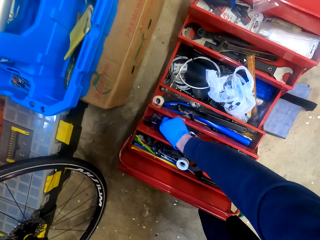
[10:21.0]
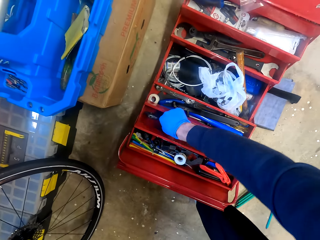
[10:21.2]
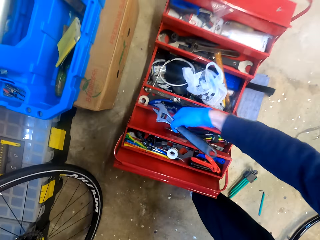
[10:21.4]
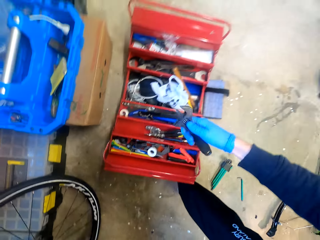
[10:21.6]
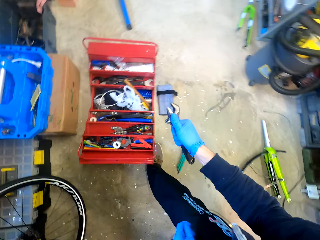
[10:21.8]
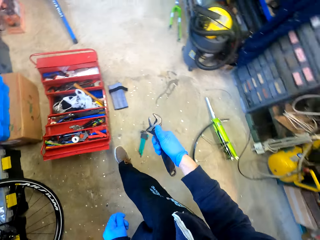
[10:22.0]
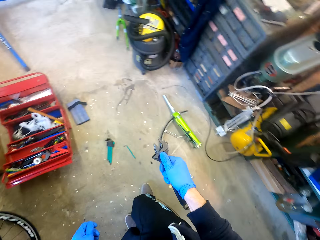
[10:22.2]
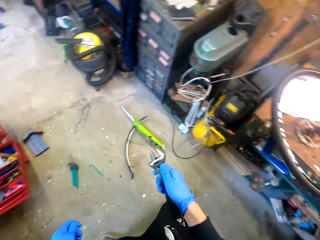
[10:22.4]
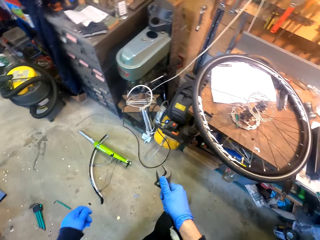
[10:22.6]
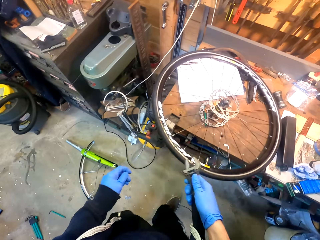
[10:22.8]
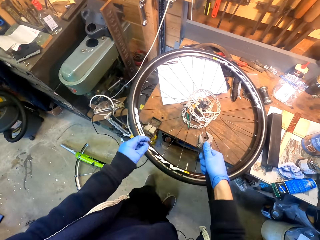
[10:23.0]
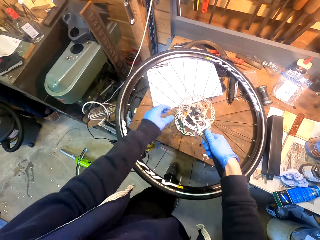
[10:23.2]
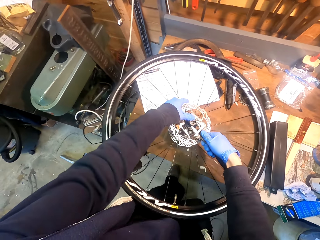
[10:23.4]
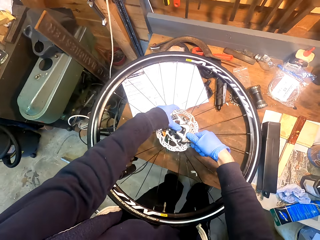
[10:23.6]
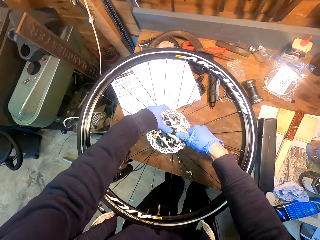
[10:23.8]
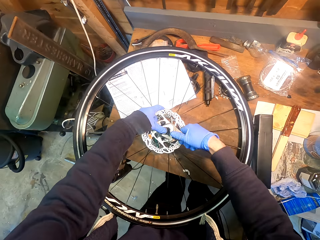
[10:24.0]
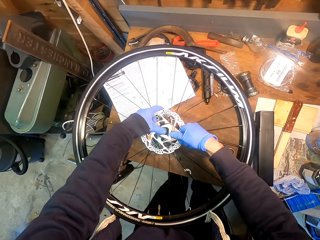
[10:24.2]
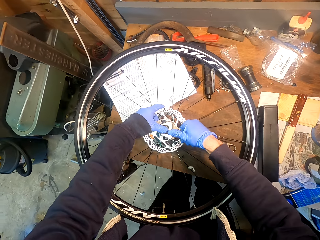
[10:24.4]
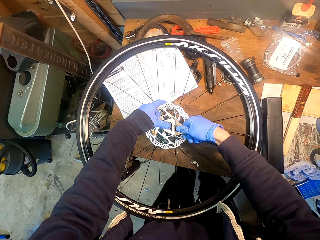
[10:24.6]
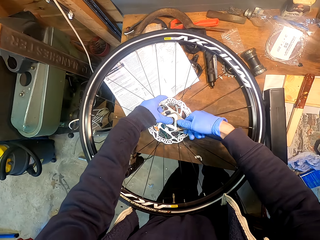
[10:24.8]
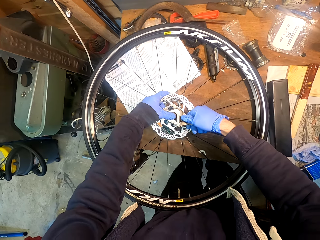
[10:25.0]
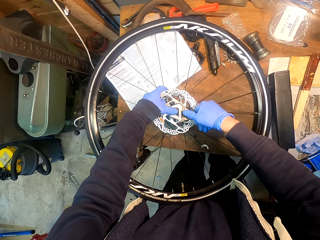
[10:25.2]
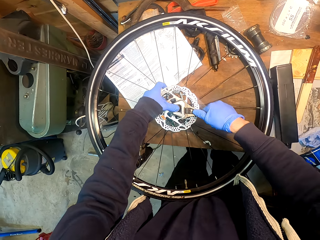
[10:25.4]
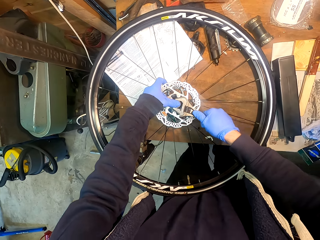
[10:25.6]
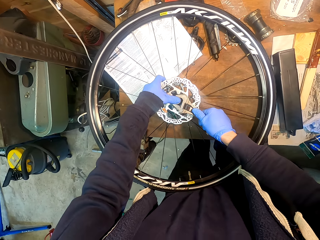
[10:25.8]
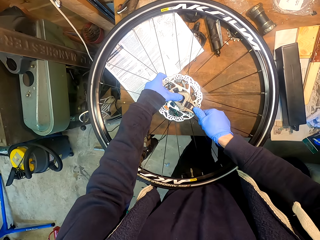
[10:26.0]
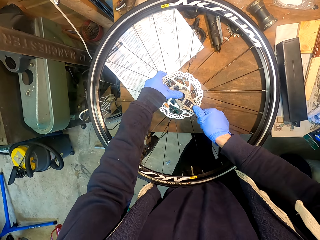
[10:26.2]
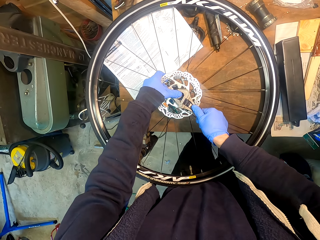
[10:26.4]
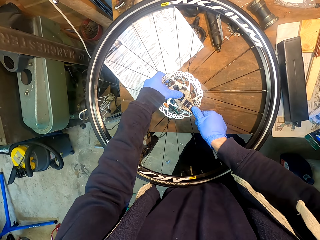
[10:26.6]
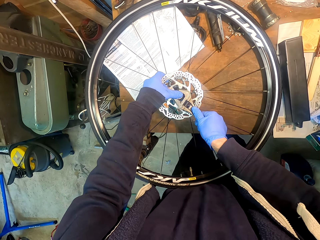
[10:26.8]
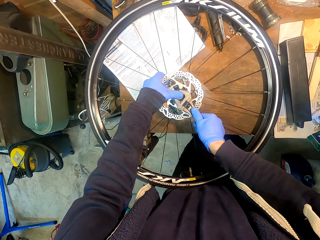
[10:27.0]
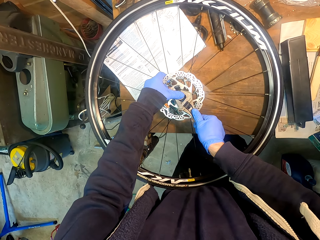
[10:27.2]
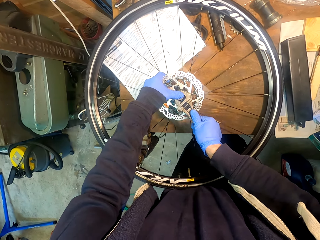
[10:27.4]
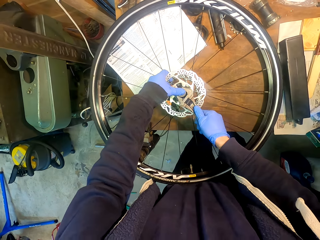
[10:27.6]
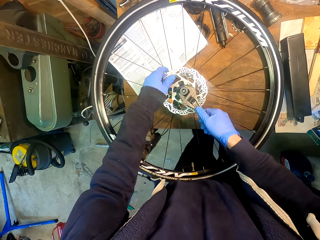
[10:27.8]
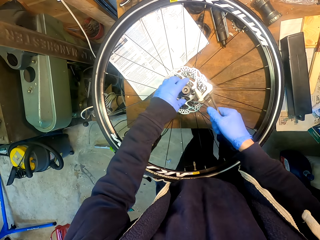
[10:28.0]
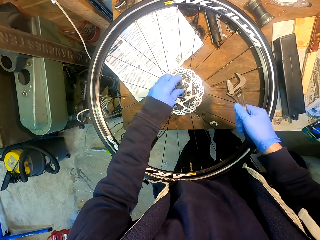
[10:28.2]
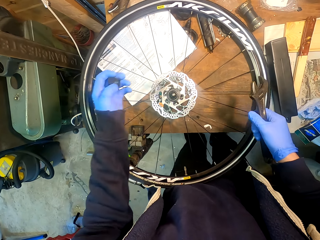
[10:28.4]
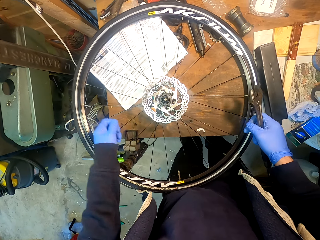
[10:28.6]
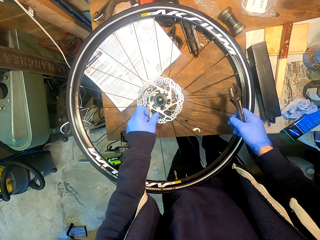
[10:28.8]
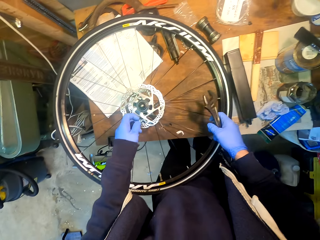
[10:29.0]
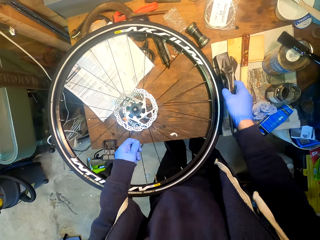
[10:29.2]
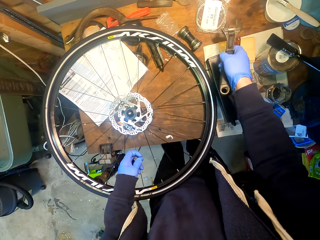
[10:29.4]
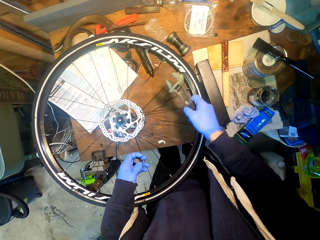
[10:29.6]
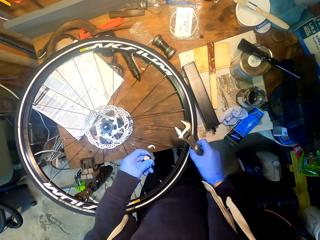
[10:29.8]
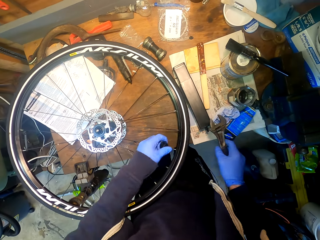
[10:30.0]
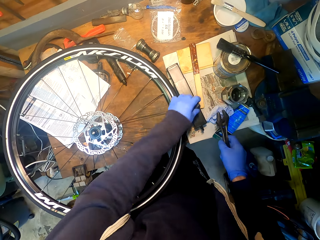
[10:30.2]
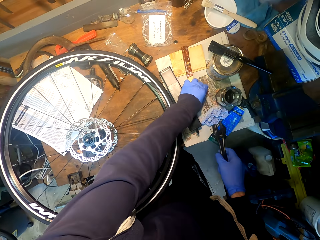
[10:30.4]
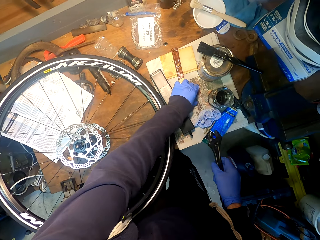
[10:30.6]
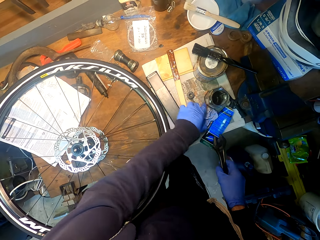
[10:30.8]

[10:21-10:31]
The camera wearer picks up a spanner from a tool box. They walk around a garage. They adjust a nut on a bicycle wheel with the spanner. They tighten the nut on the bicycle wheel with the spanner.

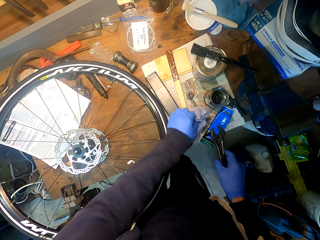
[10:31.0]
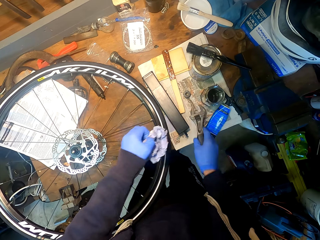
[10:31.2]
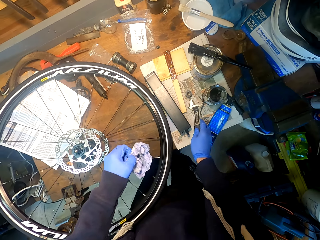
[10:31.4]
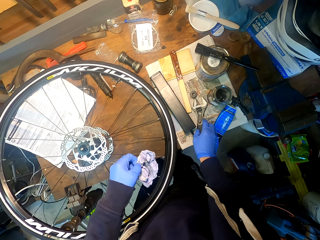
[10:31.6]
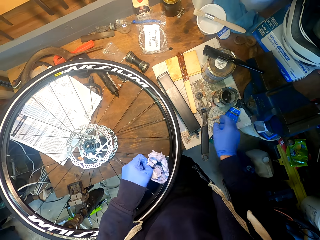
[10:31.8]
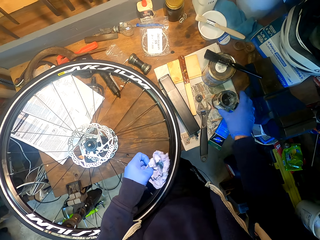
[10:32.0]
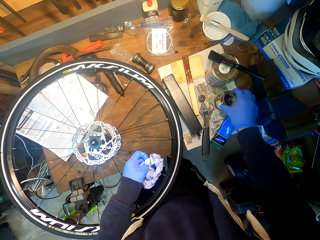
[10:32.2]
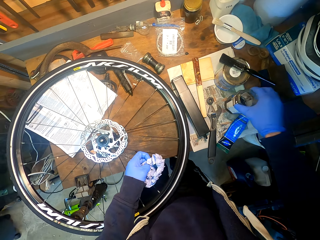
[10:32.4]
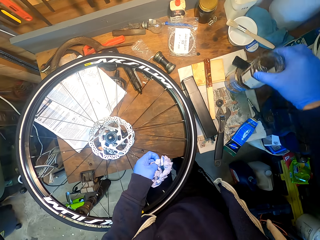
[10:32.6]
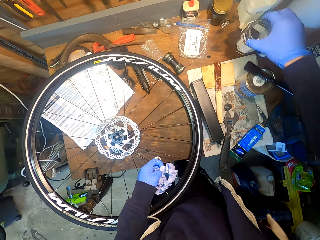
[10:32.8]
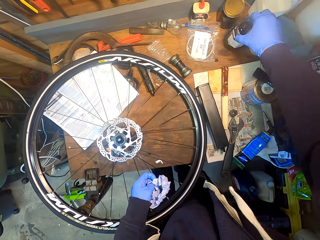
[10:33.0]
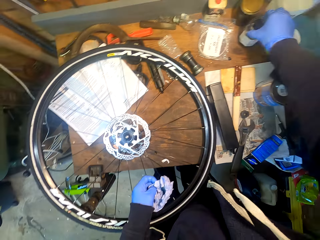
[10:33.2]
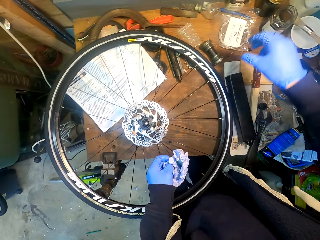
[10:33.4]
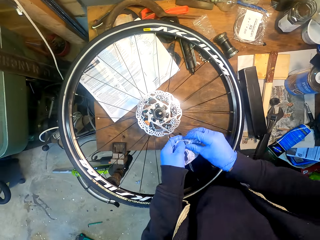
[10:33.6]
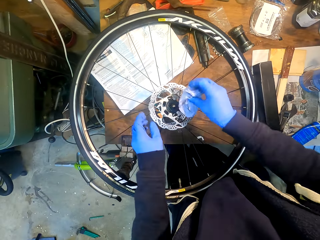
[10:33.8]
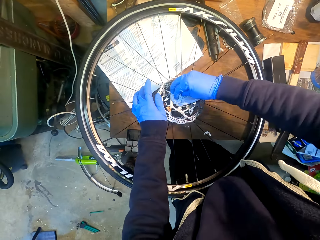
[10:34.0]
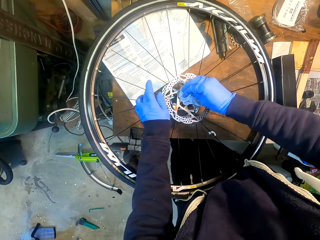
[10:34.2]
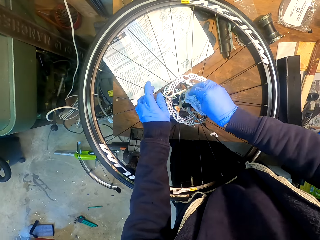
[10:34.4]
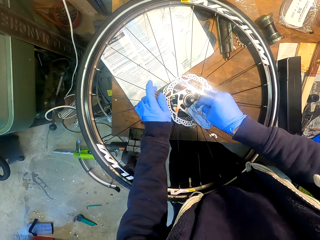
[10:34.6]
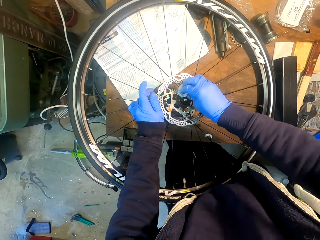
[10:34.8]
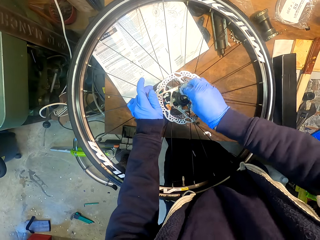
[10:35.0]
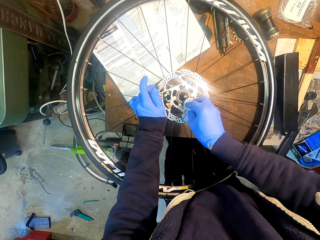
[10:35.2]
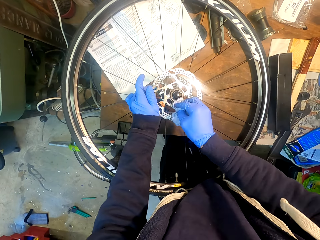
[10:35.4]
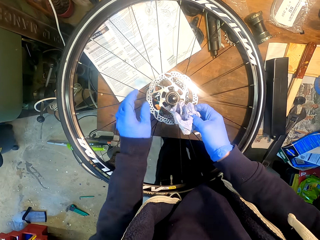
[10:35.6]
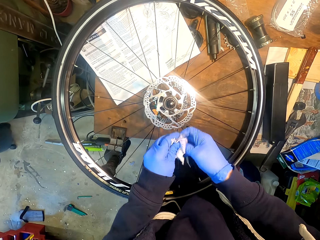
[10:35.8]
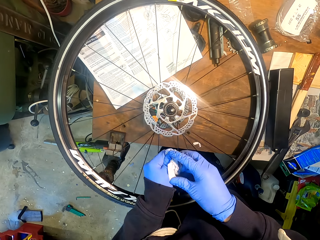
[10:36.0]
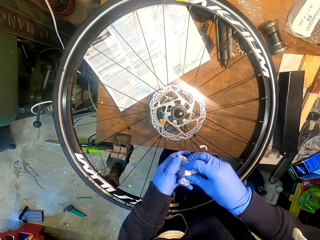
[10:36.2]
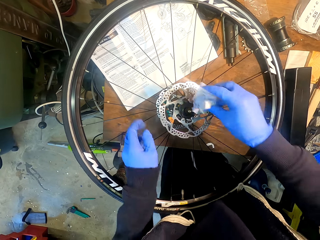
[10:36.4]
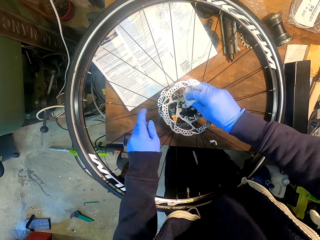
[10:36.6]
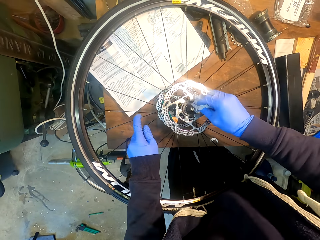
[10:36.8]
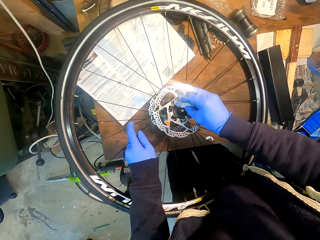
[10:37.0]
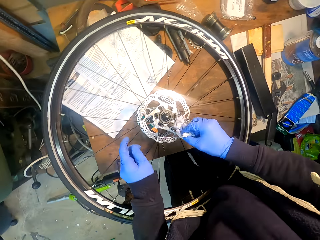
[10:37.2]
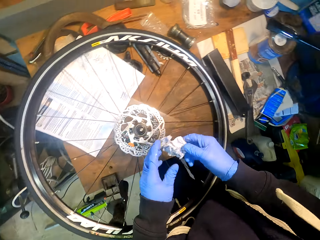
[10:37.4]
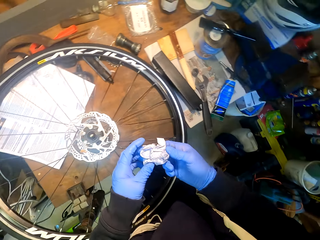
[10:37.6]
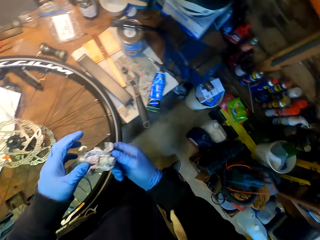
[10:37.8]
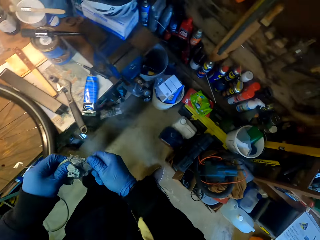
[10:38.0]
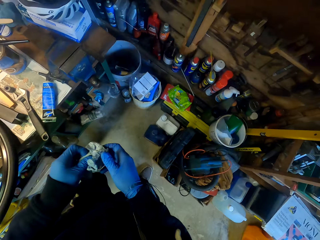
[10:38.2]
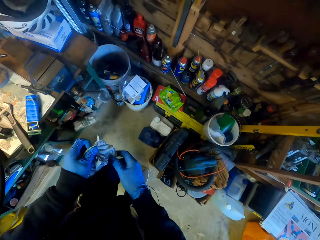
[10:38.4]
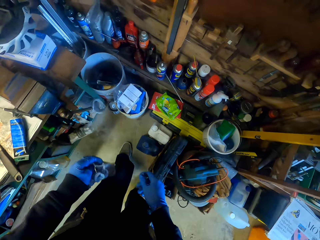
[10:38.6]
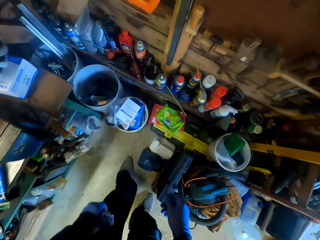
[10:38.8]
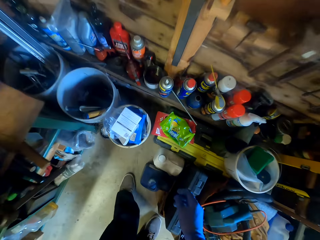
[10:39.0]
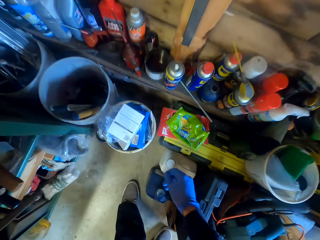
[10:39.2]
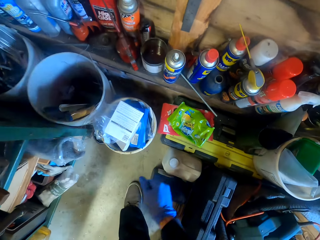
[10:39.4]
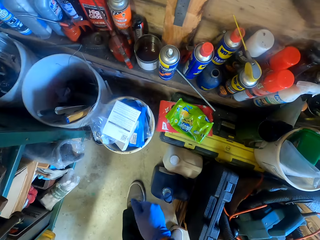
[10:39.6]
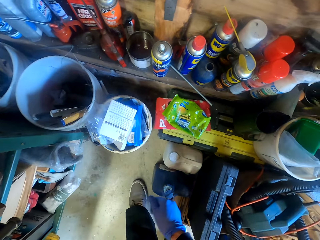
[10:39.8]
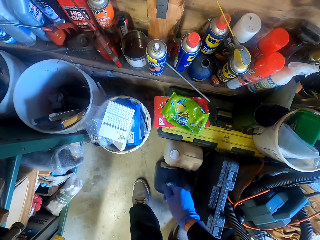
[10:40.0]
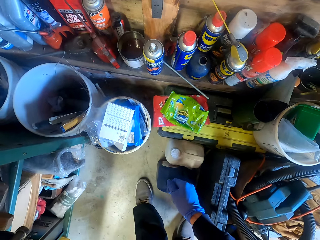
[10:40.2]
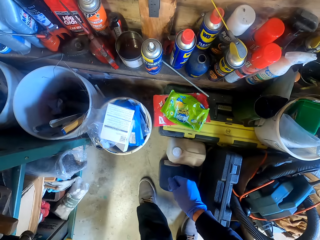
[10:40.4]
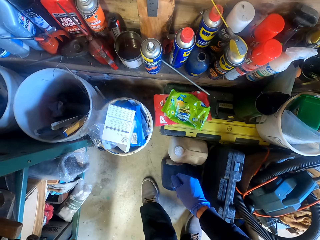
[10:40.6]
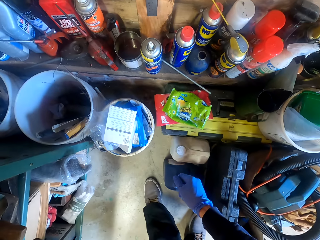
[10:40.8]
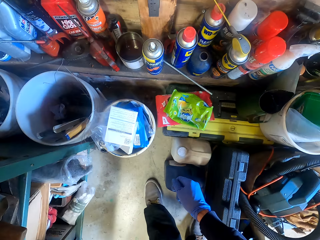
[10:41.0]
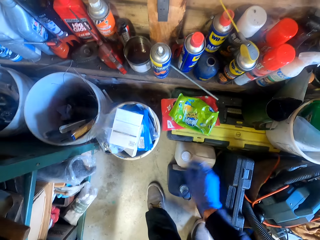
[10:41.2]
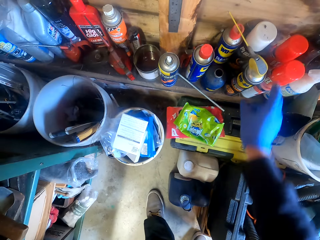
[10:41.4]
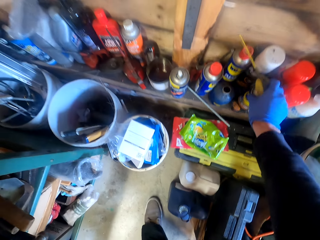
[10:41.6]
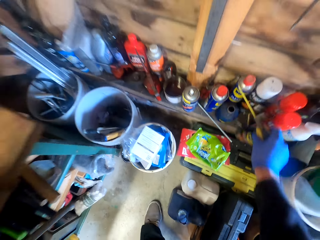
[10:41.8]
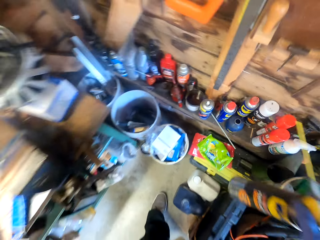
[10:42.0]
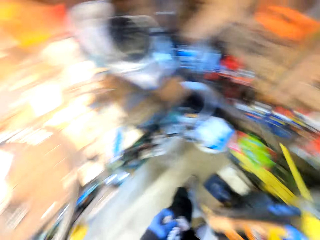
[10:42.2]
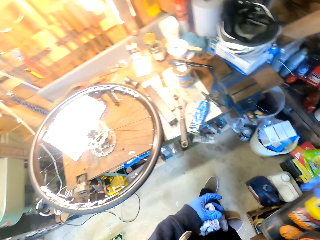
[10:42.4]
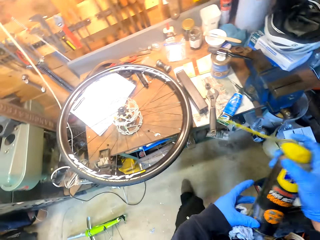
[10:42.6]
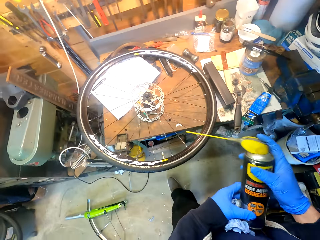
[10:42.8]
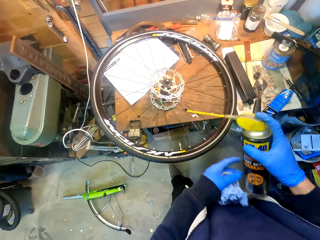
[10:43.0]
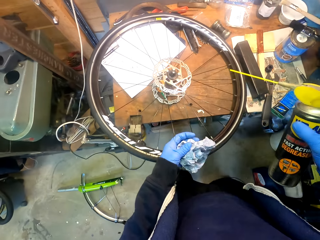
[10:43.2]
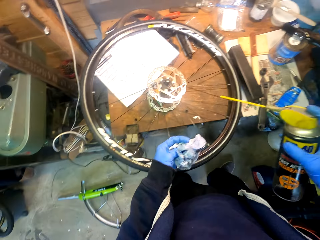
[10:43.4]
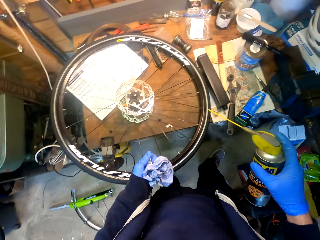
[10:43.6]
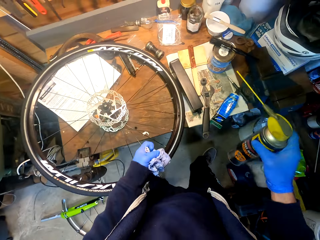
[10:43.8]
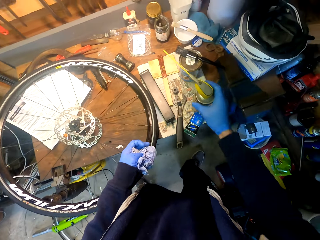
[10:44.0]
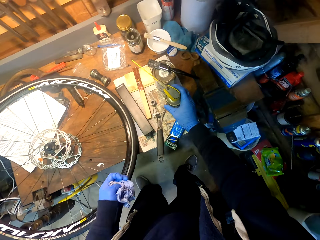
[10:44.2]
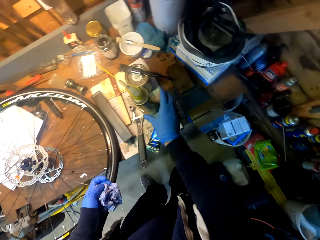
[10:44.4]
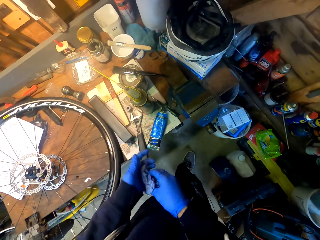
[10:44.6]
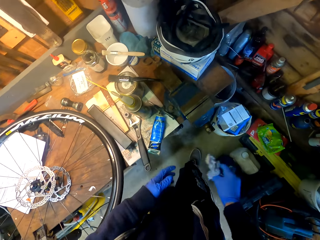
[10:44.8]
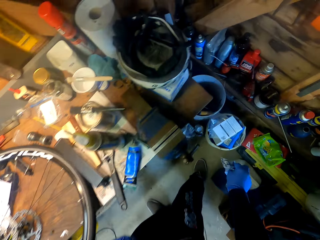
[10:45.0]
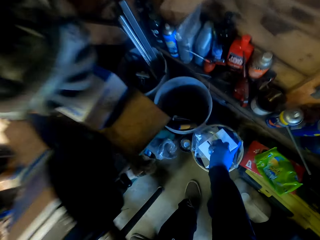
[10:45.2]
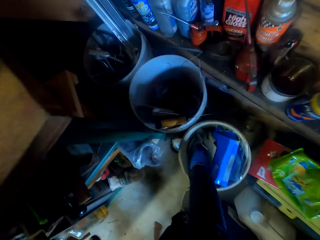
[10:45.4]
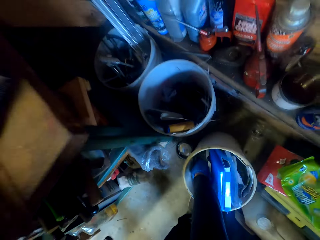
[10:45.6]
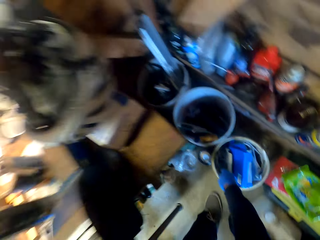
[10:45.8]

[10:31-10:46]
The camera wearer puts down a spanner on the table. They put down a nut on the table. They pick up a bottle. They place down the bottle. They move a tin on the table. They wipe a bicycle wheel with a napkin. They walk around a garage. They look around the garage. They pick up the bottle from a shelf. They walk around the garage. They put down the bottle on the table. They throw the napkin in a trash can.
